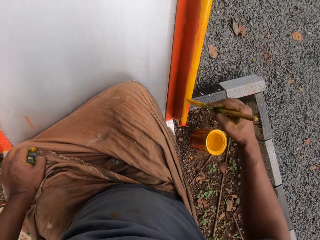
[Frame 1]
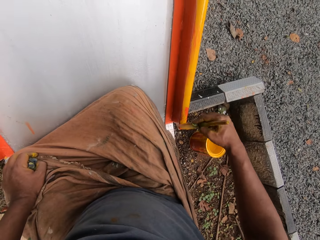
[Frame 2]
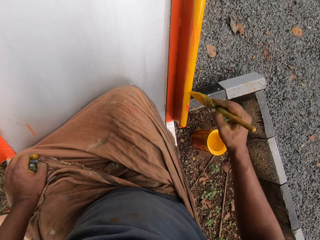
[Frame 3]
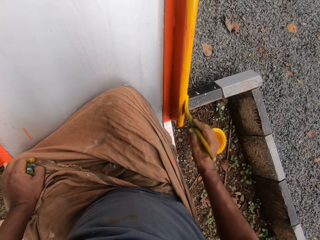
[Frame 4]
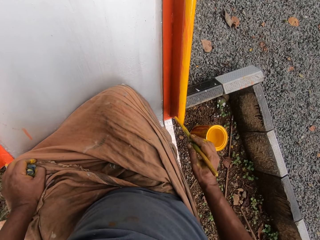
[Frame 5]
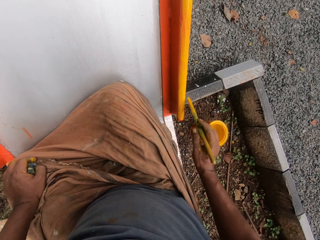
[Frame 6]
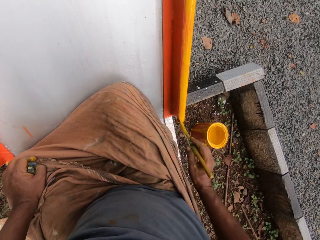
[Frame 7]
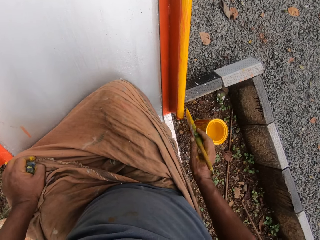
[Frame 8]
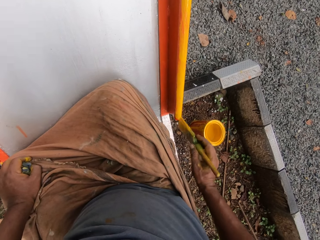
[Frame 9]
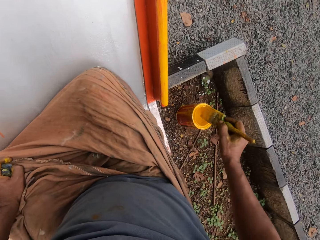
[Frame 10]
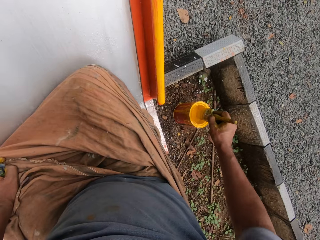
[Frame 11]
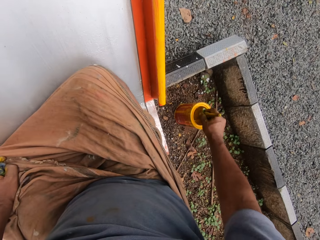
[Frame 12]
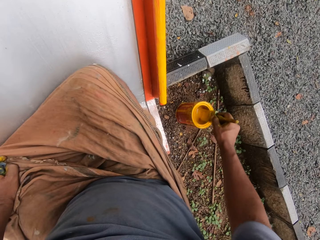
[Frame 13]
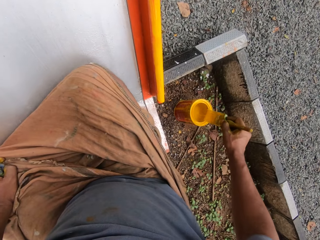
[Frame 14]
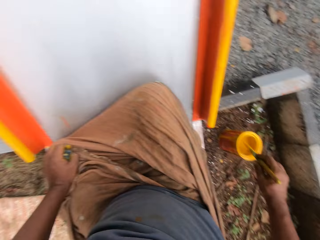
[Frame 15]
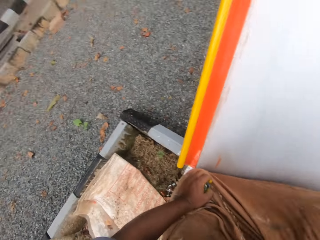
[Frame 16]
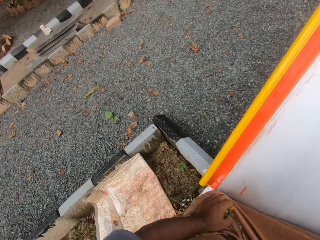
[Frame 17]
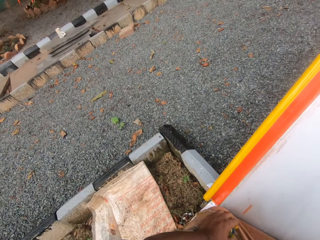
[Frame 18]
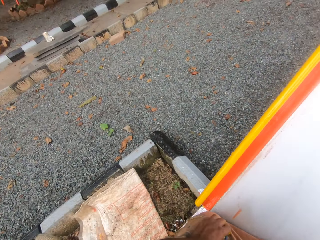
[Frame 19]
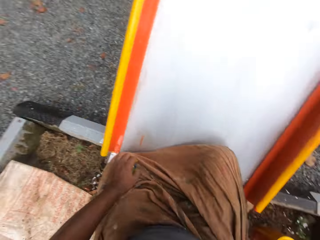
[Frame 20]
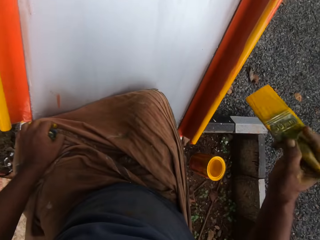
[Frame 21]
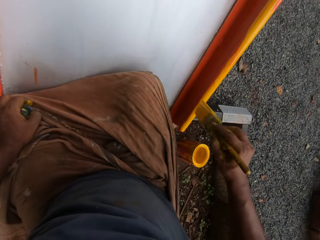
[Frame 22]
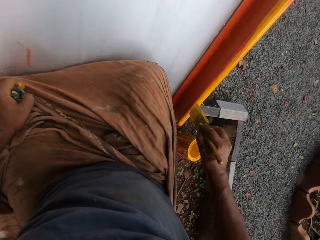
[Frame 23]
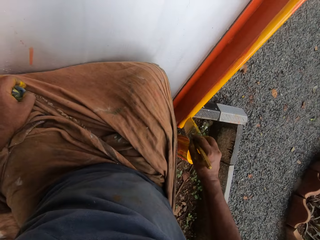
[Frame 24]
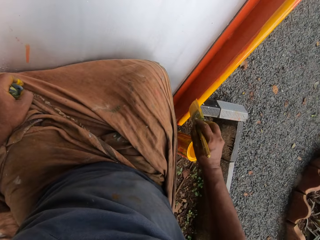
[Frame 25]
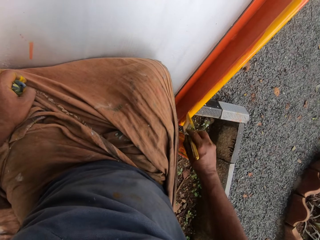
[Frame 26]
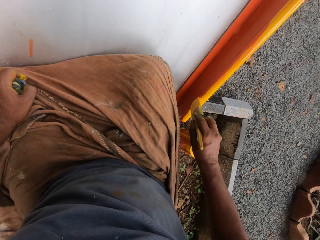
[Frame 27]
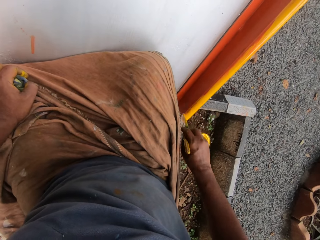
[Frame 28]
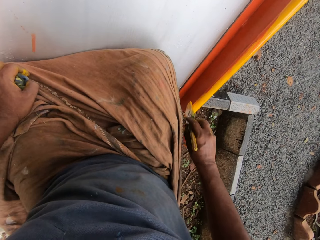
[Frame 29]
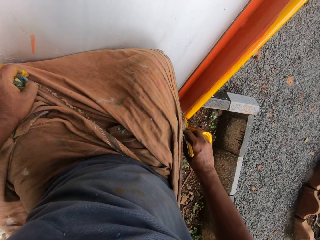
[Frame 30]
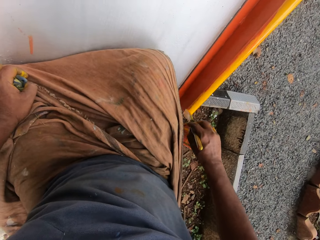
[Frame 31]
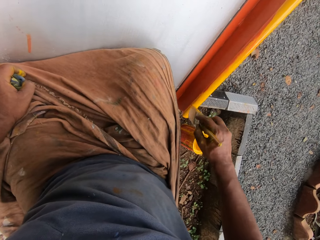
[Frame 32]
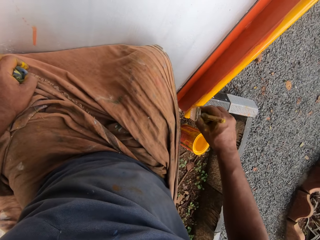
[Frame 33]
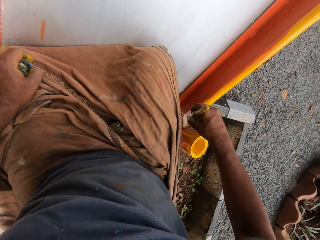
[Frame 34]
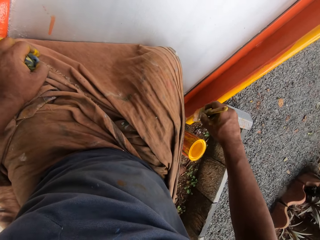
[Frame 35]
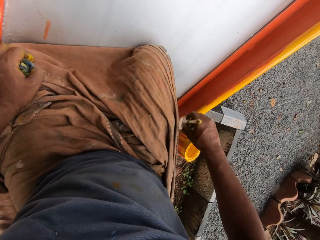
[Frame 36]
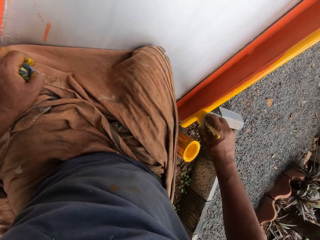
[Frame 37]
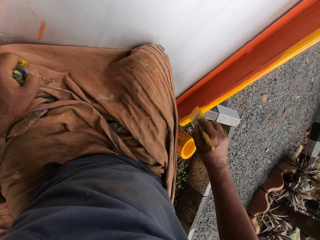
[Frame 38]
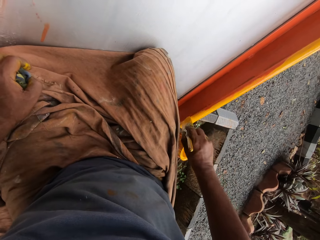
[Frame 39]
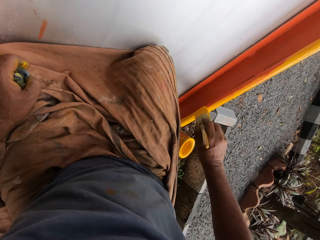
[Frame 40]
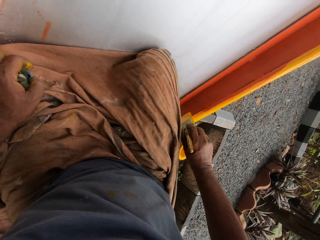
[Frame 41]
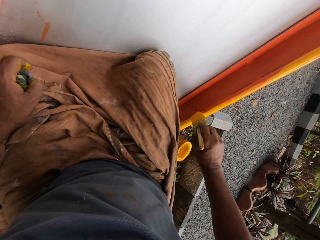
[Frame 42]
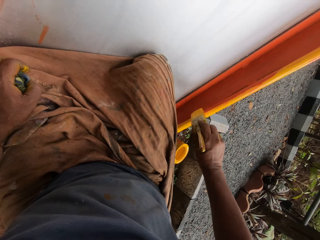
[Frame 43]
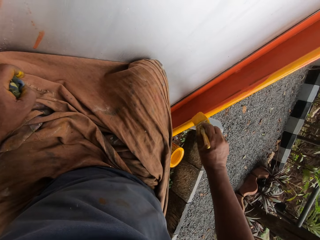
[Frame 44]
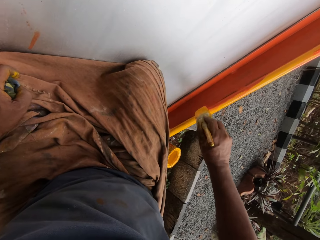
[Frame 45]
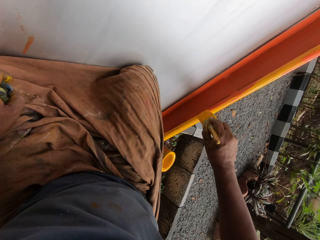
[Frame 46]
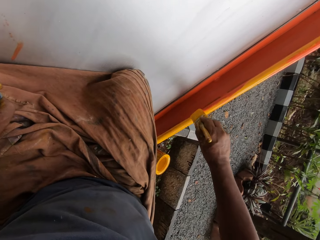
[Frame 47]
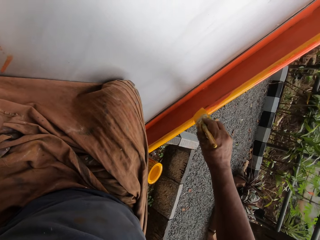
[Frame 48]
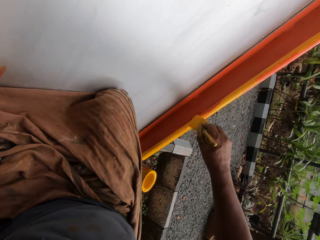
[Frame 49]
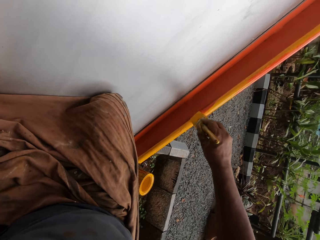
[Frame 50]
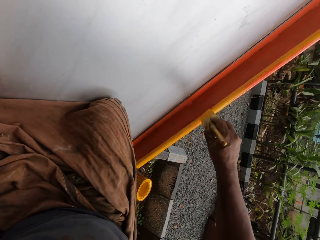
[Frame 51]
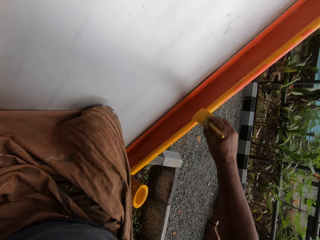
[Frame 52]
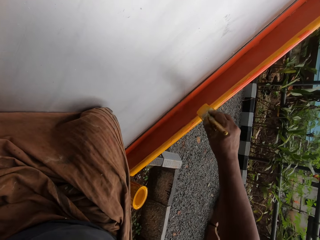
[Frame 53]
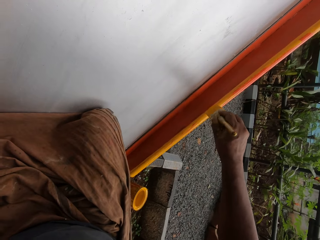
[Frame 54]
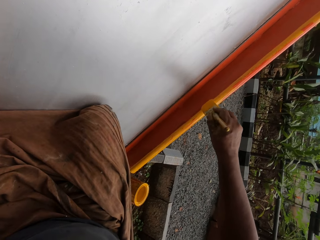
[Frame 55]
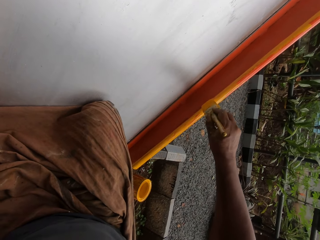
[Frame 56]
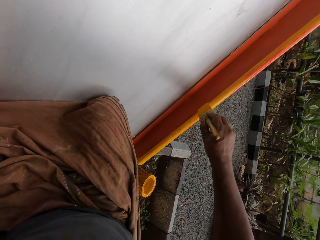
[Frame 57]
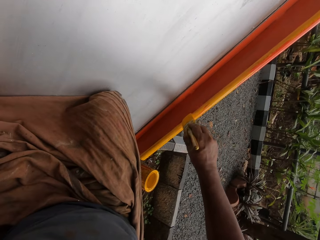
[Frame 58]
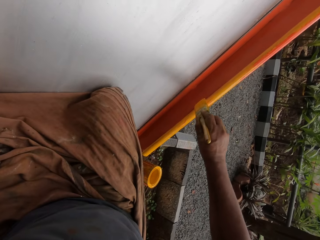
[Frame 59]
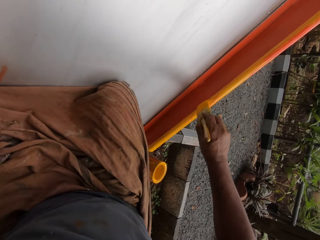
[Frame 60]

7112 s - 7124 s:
The camera wearer dips the brush in the paint container. They paint the playground slide or swing.

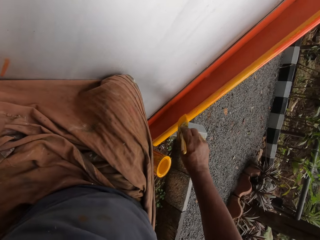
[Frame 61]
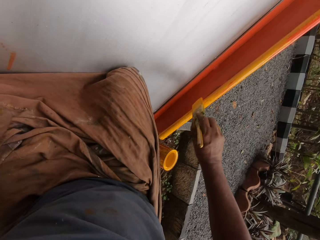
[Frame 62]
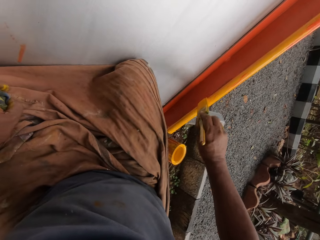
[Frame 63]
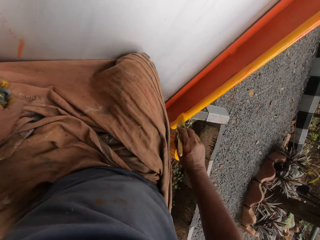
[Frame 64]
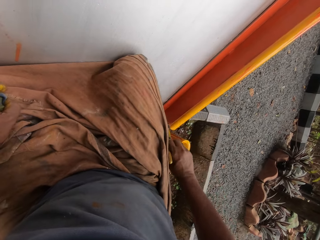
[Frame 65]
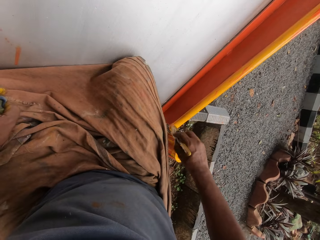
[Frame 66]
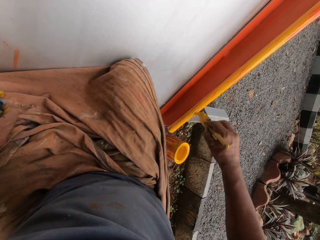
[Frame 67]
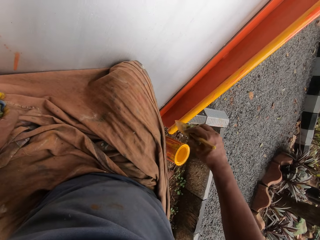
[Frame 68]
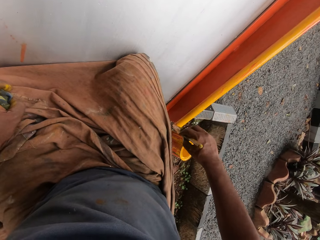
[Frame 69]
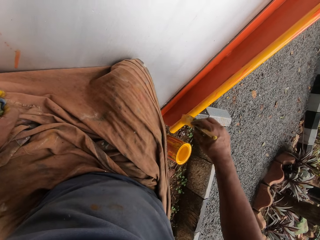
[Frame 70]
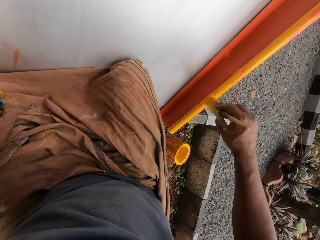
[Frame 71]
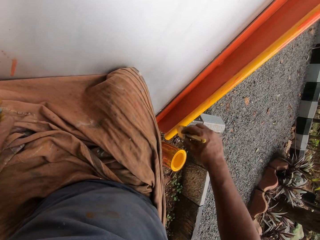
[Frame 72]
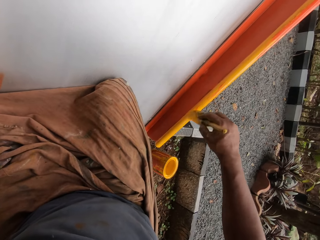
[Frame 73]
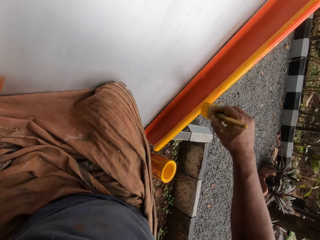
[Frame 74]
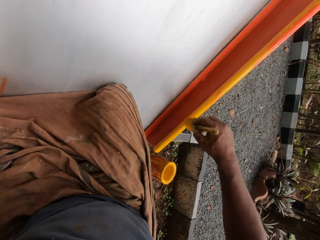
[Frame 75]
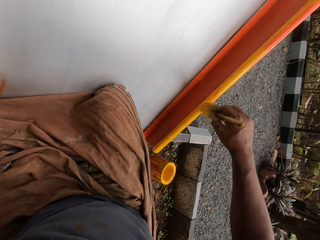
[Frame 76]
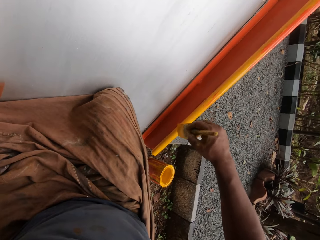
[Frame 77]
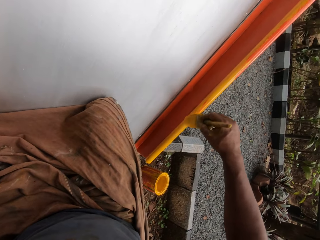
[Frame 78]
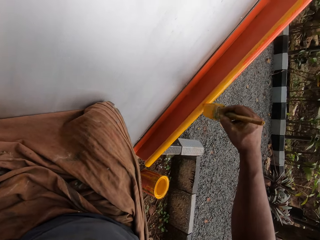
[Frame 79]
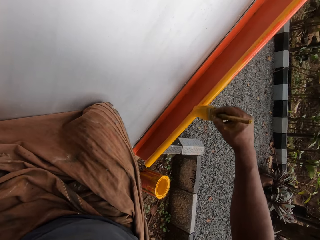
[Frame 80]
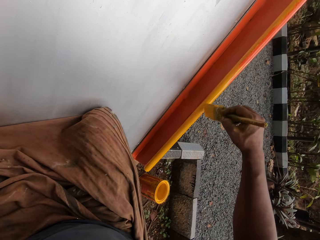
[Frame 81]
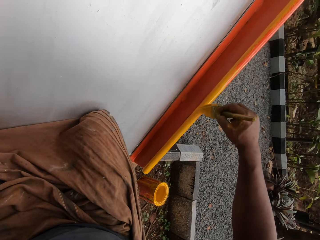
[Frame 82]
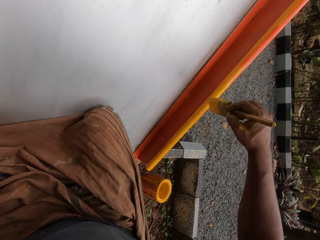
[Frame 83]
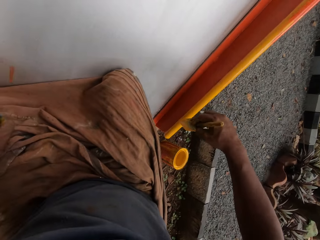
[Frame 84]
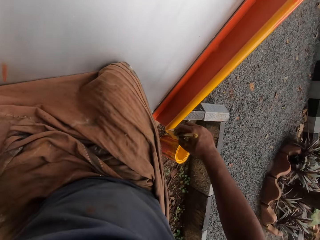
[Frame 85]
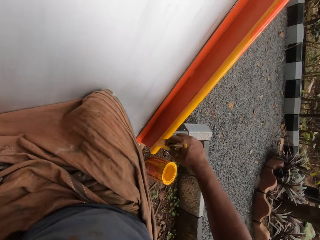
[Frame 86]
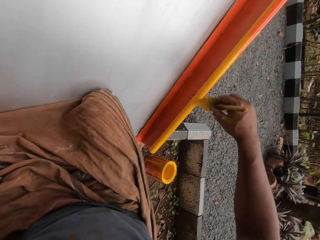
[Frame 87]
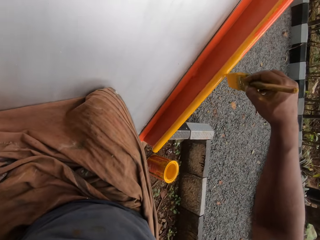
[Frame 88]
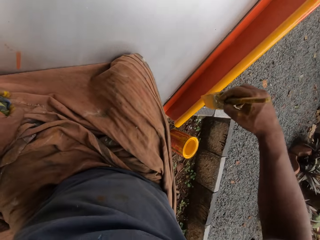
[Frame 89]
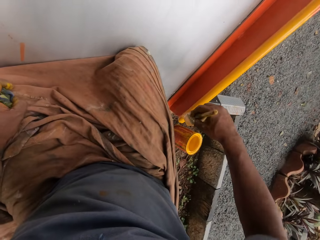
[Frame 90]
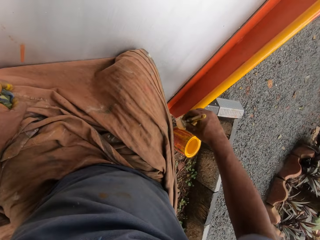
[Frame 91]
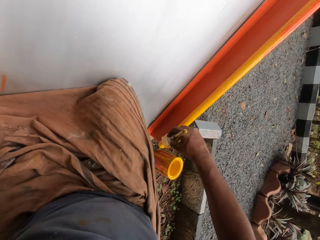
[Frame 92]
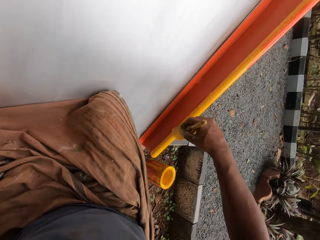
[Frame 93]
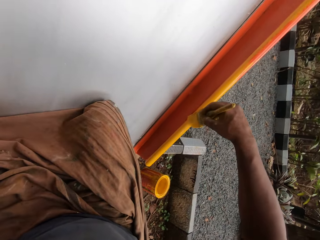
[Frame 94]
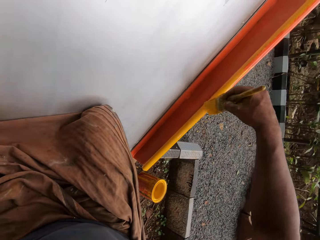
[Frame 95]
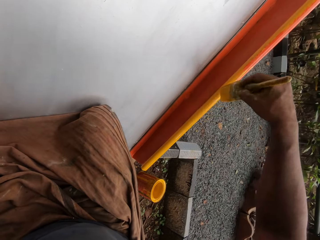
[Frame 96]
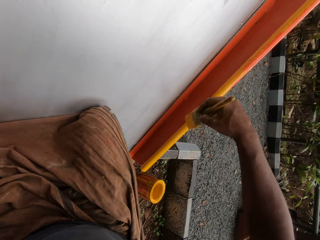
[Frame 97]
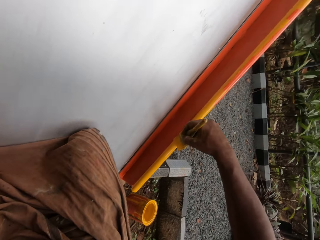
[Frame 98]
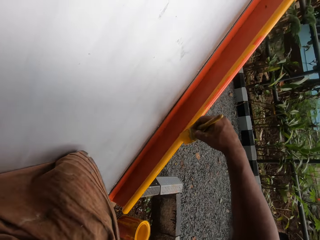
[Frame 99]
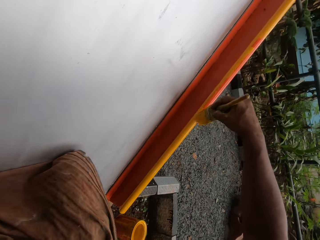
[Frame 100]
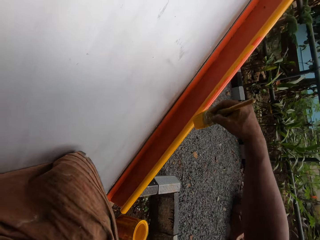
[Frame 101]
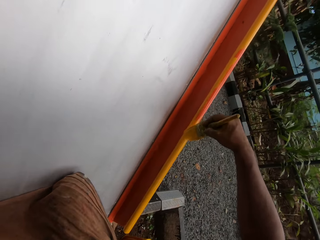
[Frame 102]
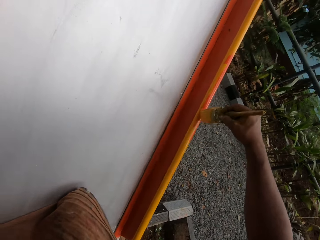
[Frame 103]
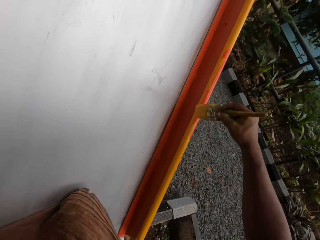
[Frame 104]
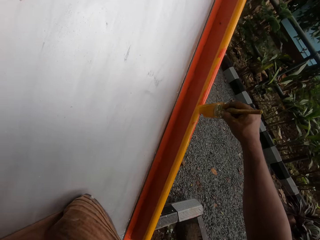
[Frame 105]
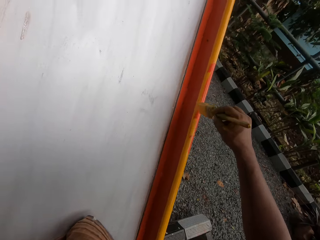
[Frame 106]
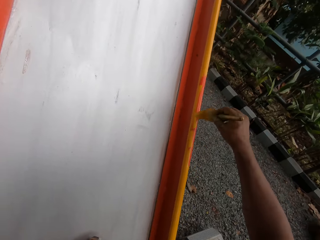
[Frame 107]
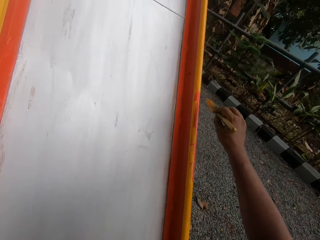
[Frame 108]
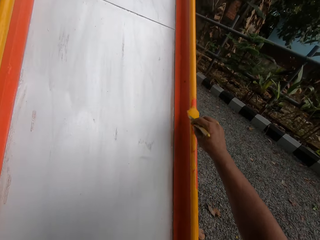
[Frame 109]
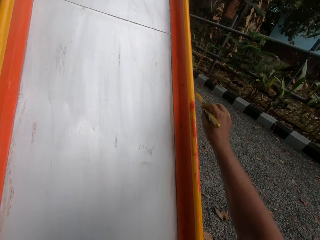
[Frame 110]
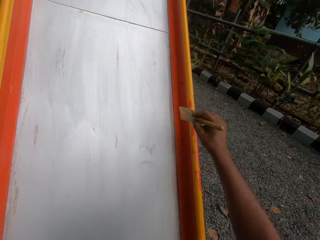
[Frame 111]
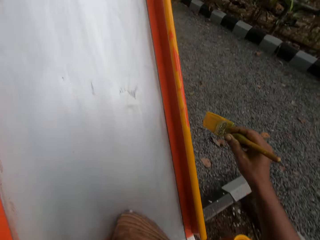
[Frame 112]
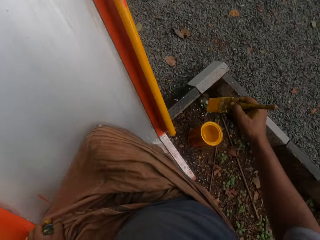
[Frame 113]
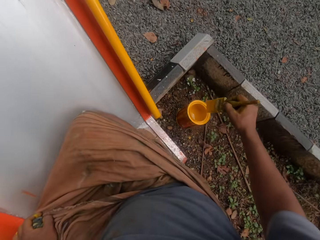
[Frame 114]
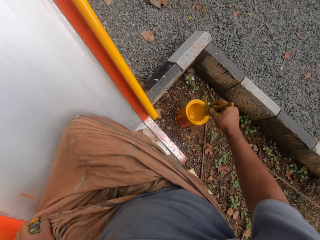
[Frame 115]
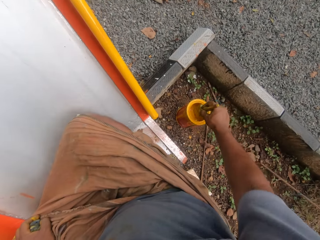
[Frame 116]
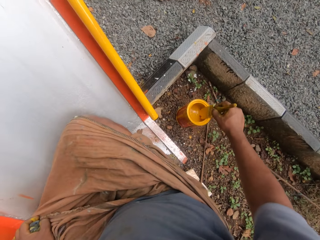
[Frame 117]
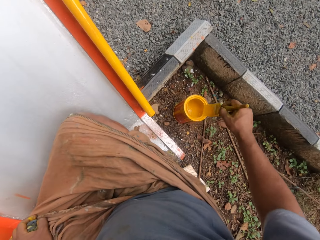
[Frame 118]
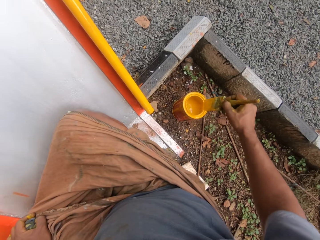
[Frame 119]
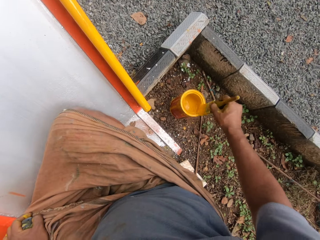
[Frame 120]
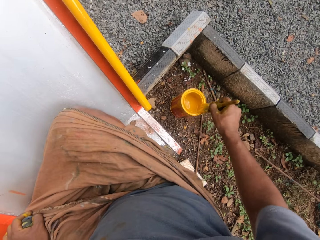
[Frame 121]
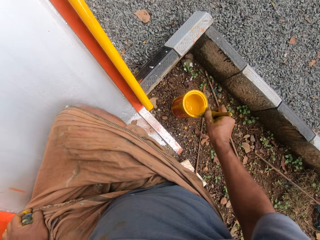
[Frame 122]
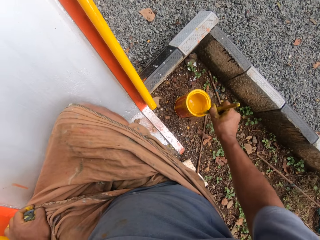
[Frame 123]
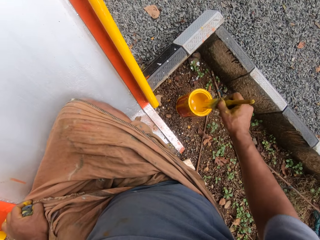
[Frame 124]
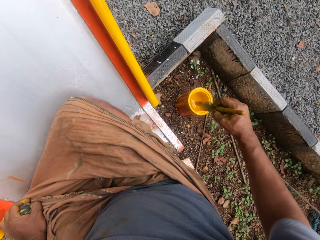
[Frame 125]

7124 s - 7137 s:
The camera wearer dips the brush in the paint container.
